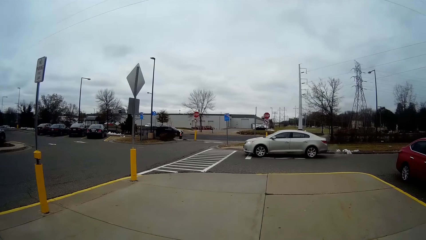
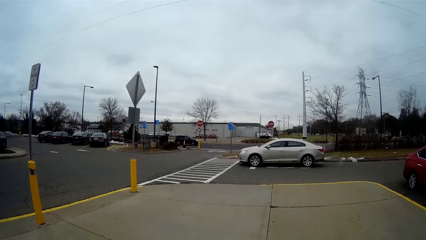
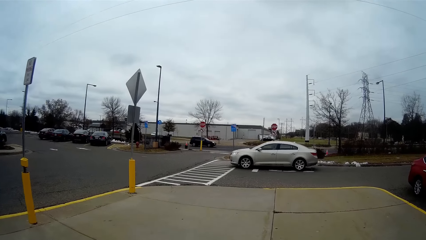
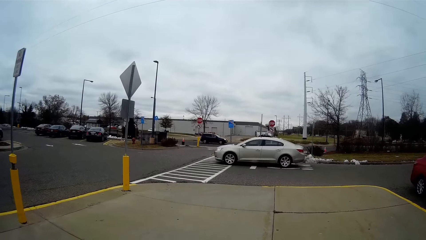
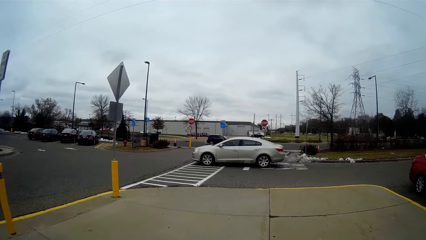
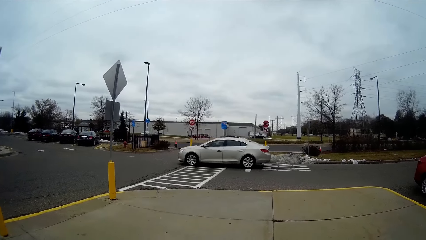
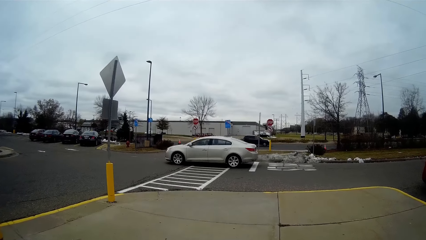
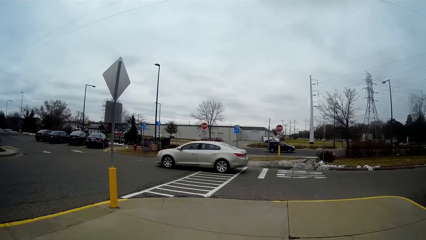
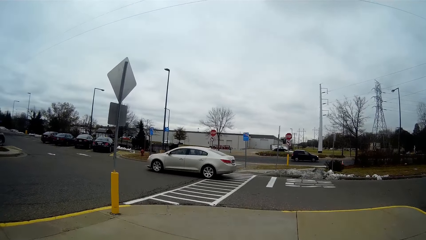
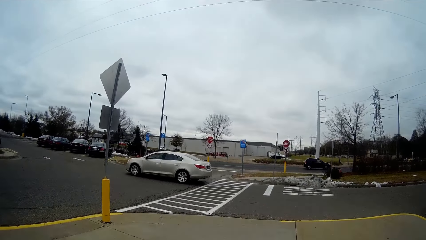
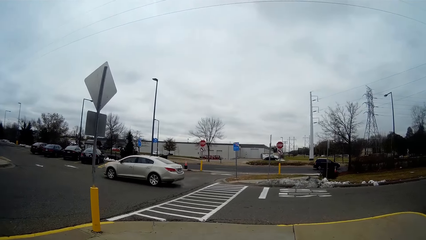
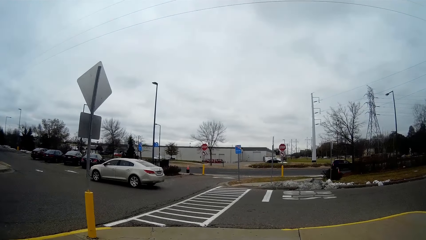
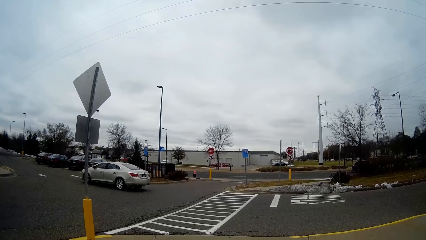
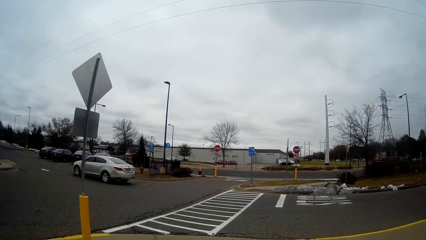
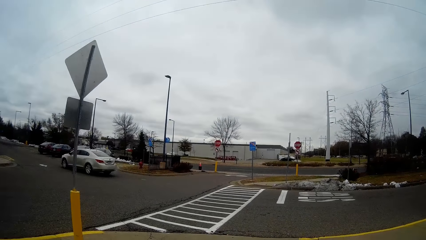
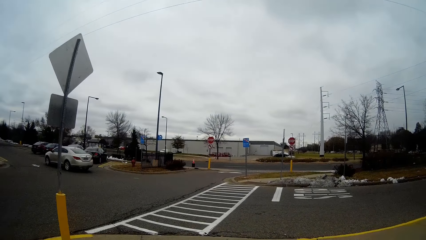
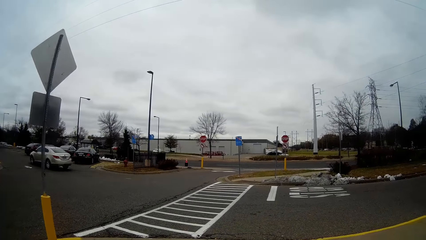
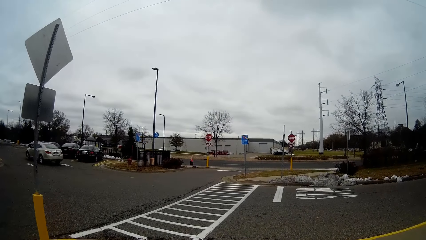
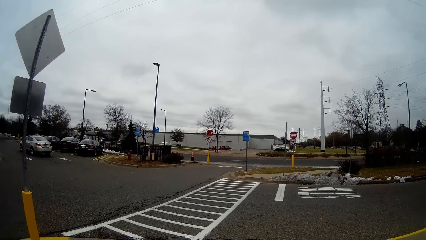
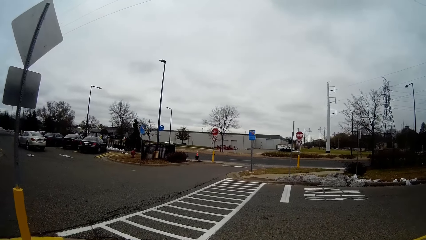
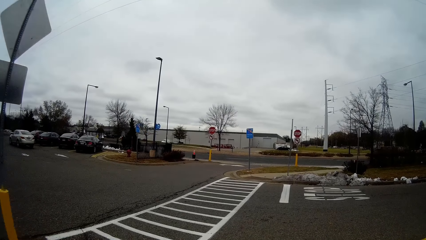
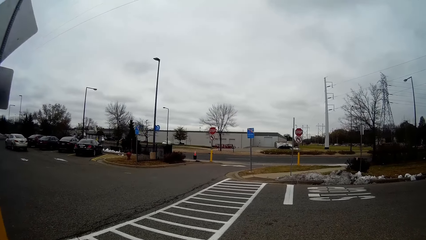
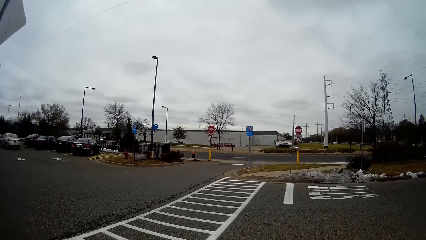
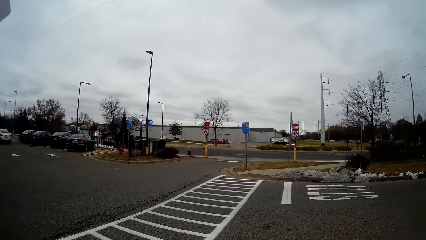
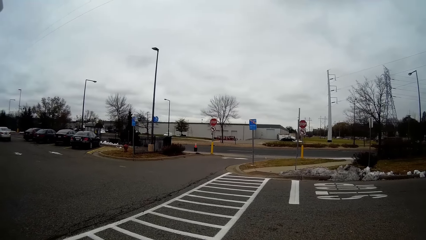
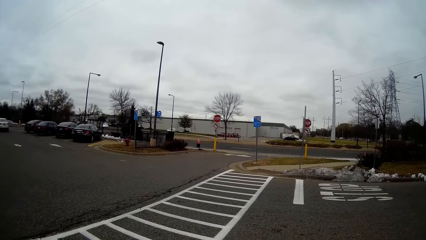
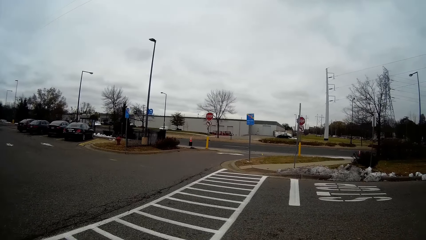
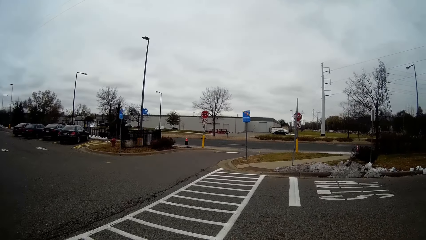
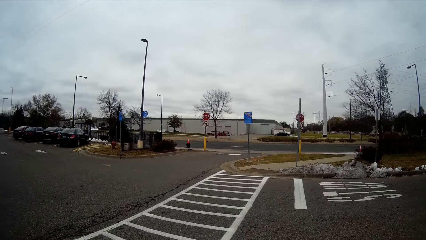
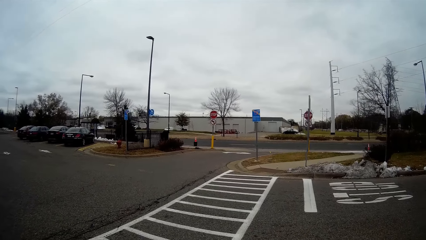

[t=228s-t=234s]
Another silver car drives past the camera wearer.

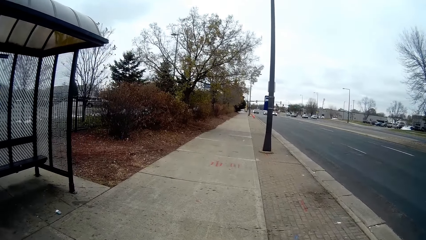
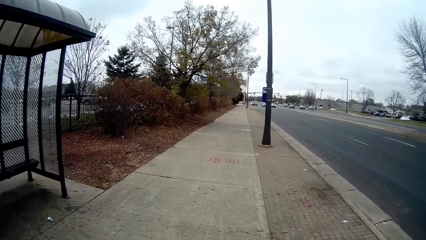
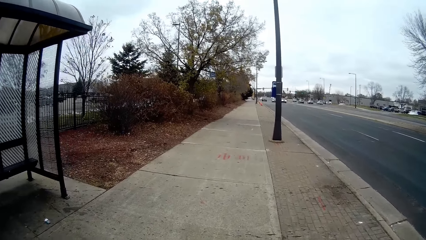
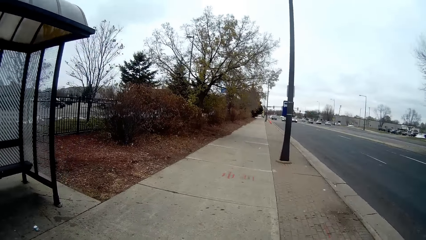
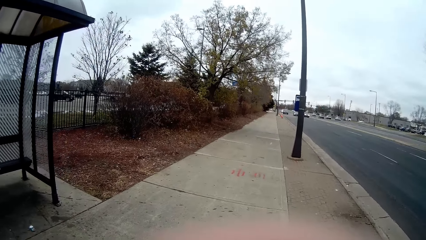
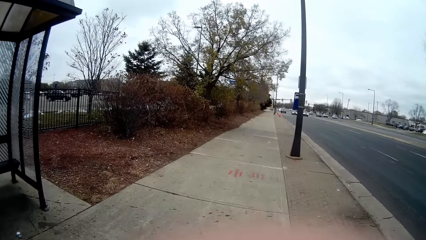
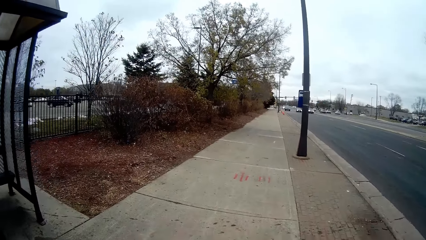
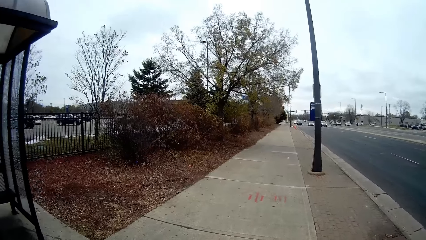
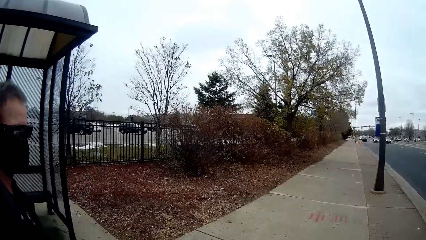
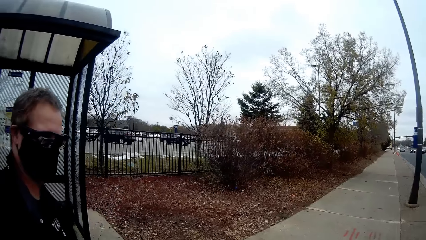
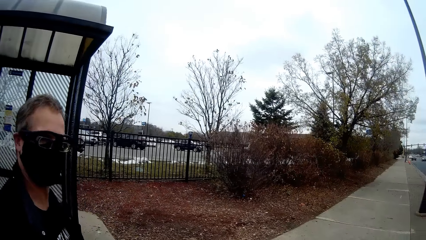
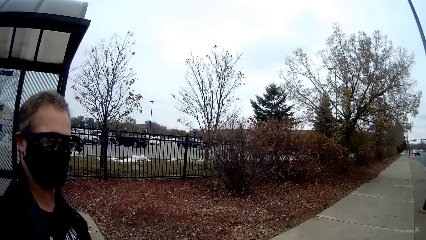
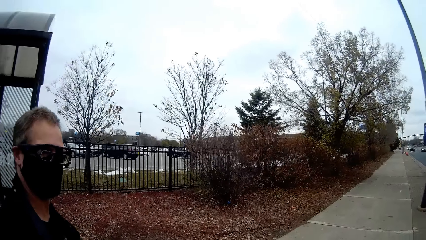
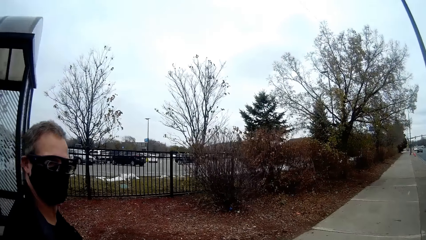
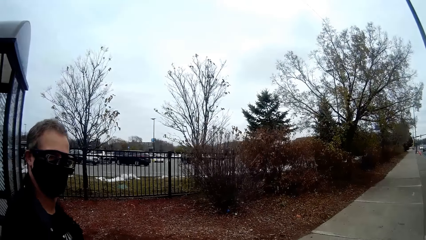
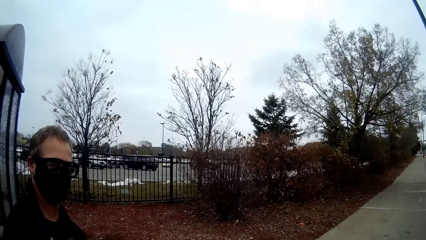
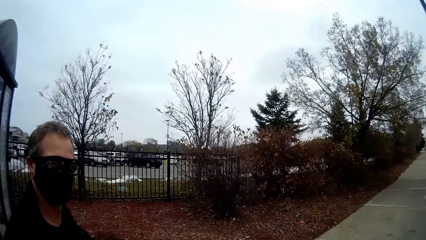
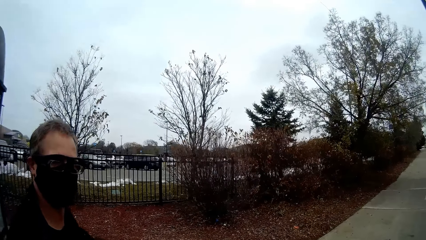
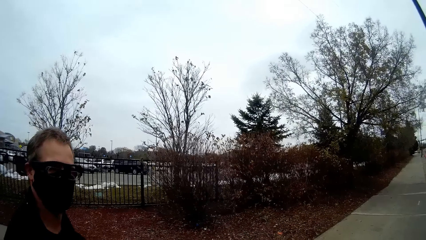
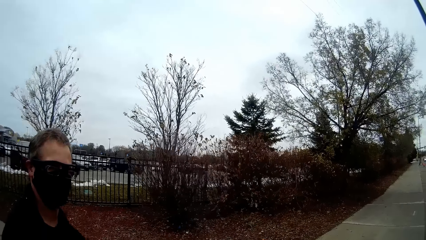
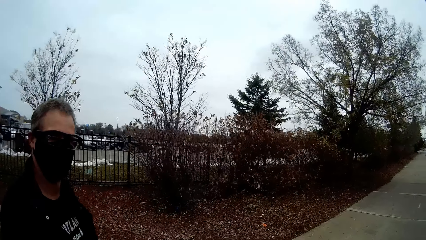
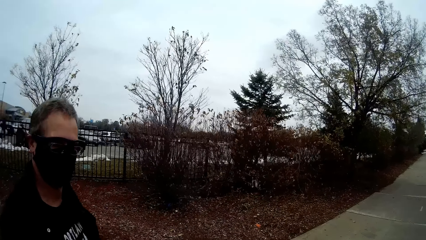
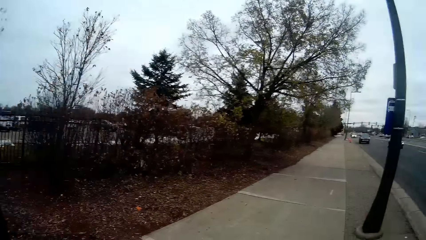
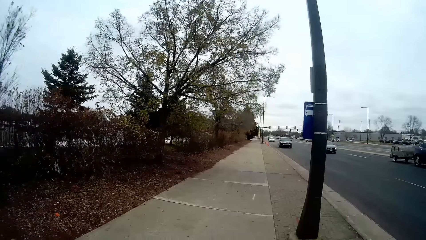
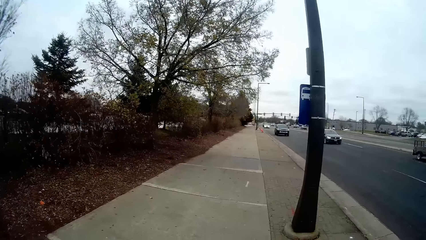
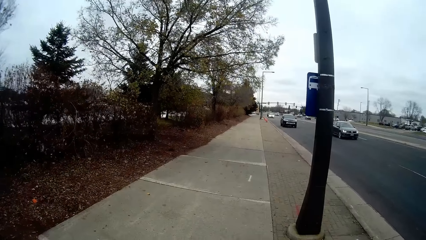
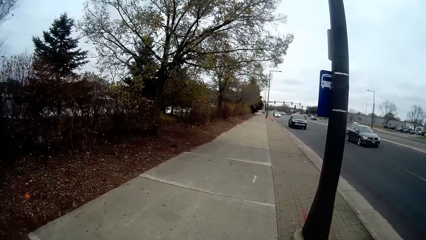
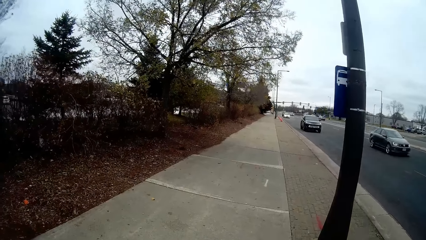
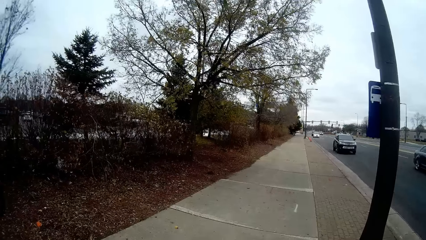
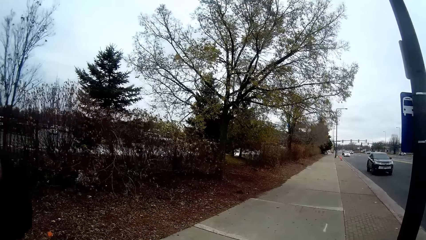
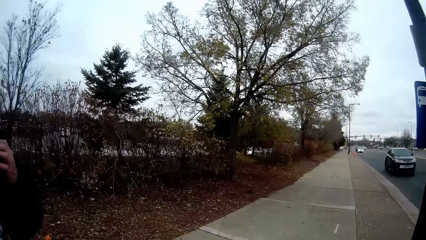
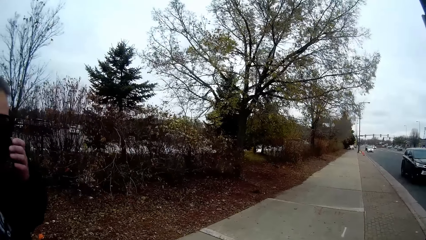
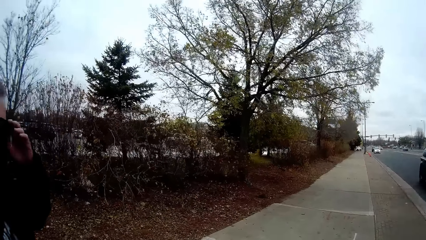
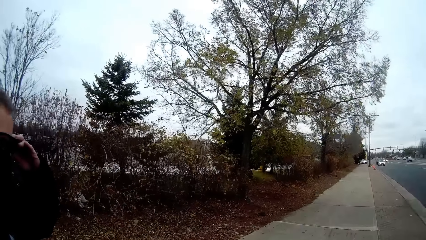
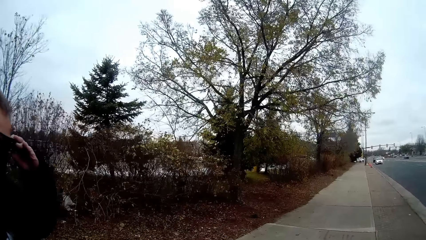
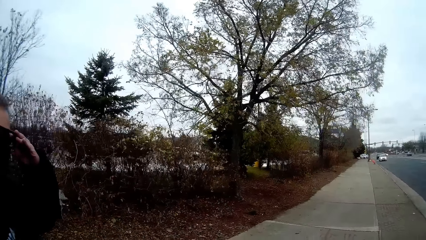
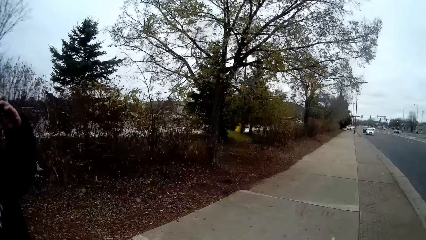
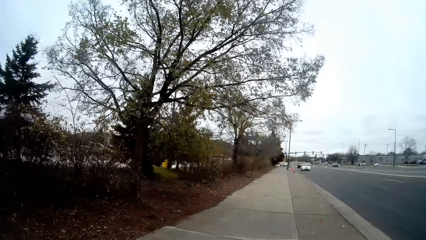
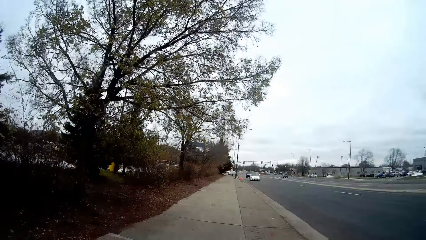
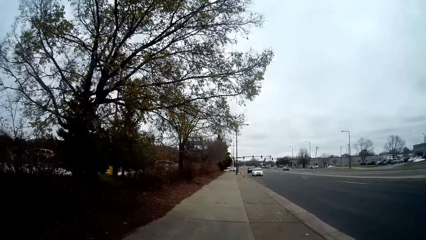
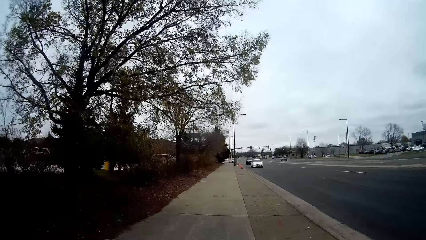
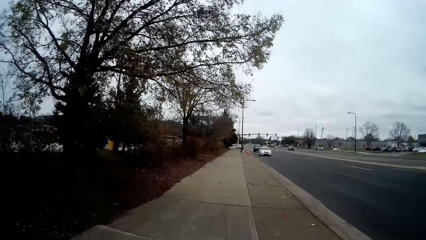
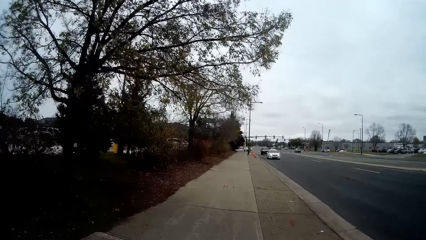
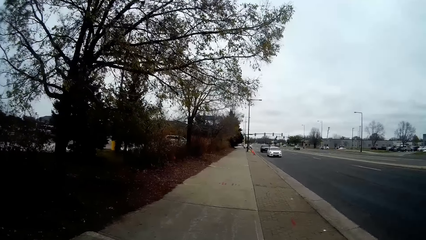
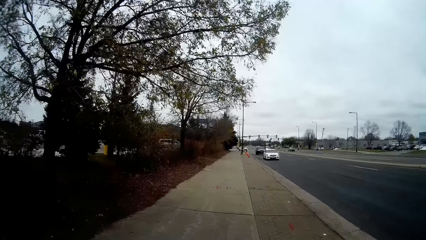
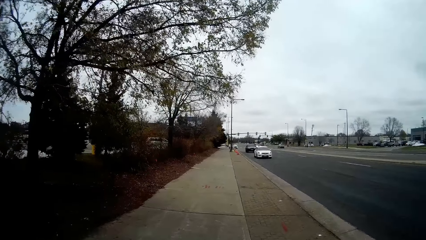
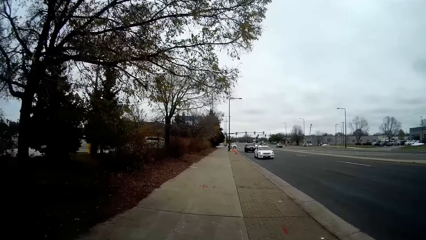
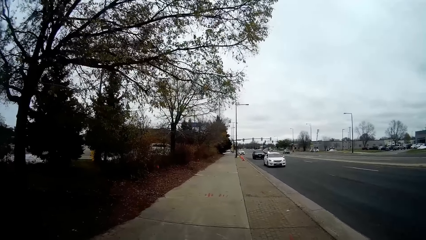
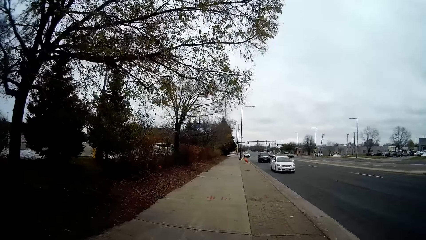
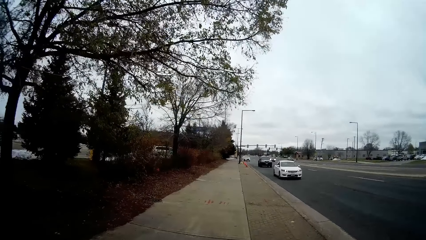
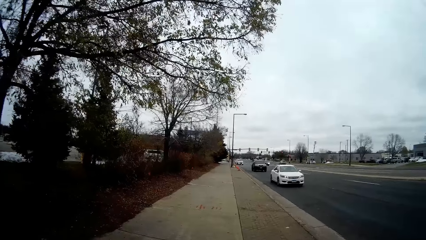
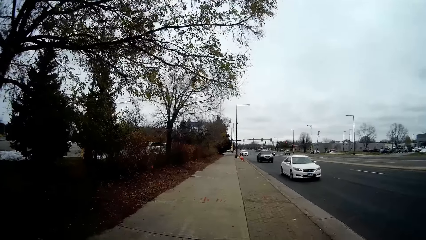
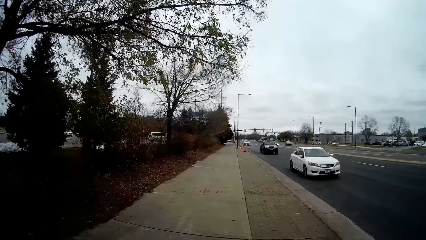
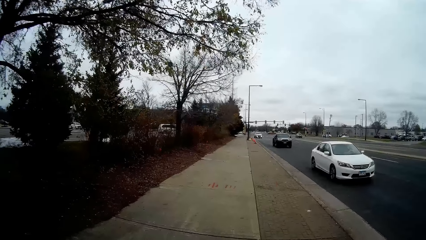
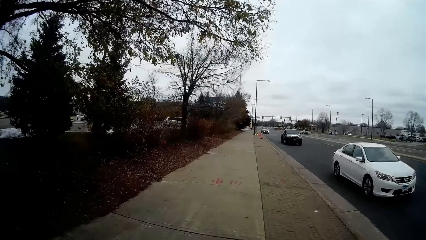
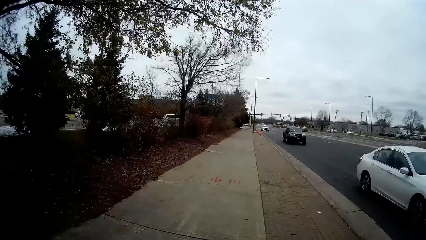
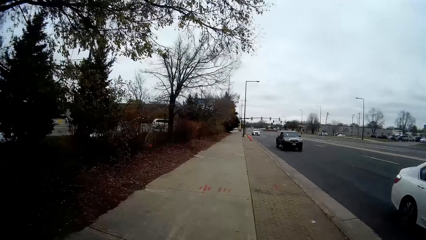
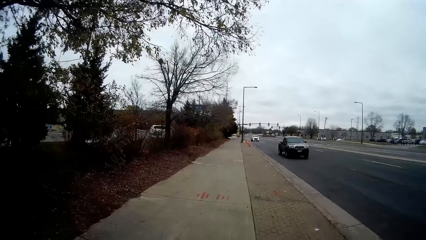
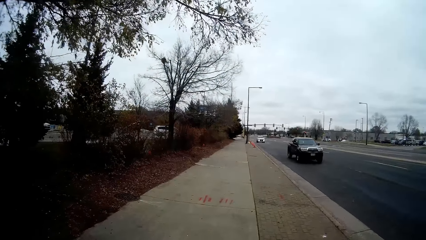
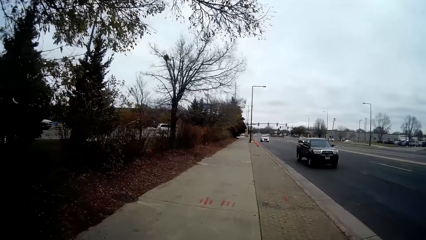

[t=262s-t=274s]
The camera wearer turns towards the man. They look at the man. They look forward. A black car drives past the camera wearer. A black SUV drives past the camera wearer. The man adjusts the glasses. A white car drives past the camera wearer.
